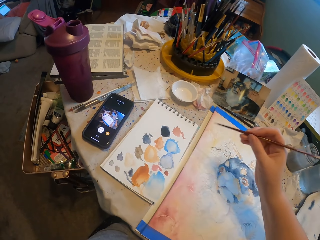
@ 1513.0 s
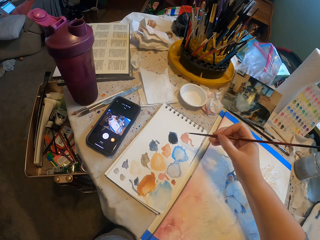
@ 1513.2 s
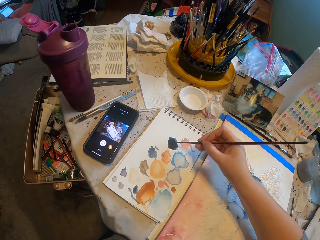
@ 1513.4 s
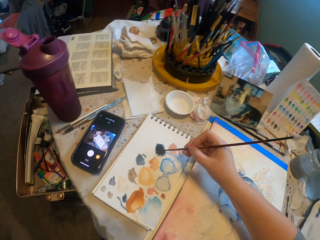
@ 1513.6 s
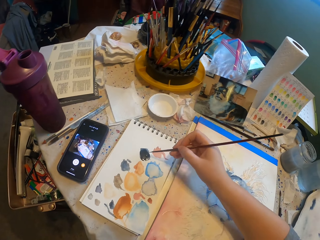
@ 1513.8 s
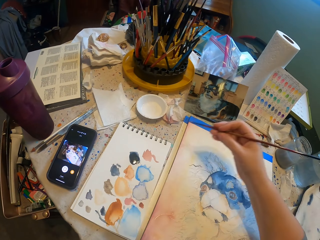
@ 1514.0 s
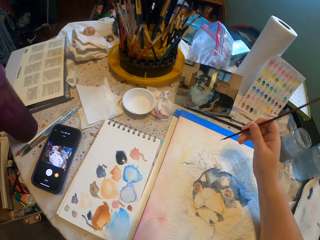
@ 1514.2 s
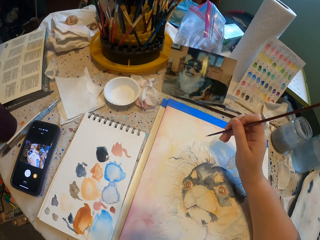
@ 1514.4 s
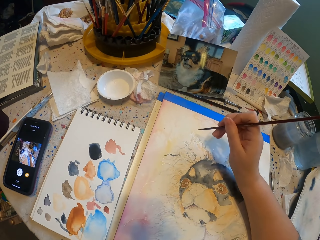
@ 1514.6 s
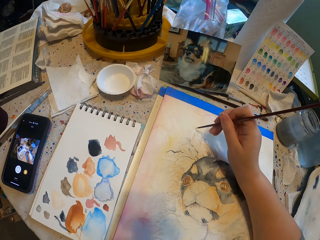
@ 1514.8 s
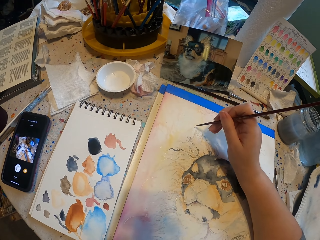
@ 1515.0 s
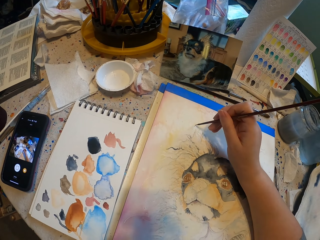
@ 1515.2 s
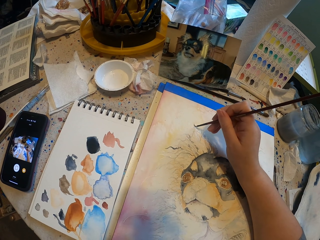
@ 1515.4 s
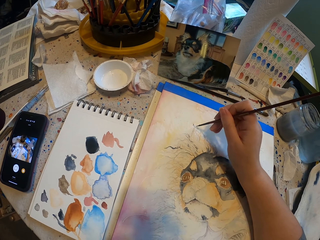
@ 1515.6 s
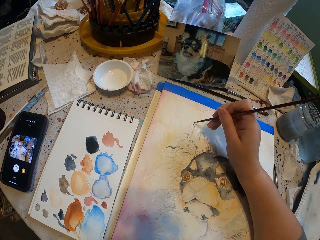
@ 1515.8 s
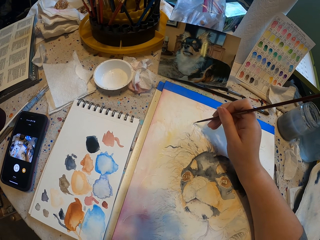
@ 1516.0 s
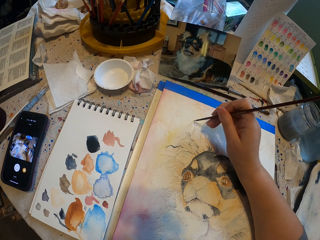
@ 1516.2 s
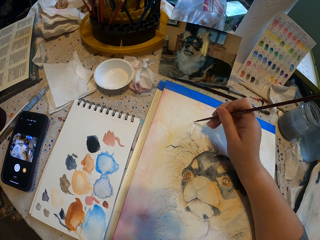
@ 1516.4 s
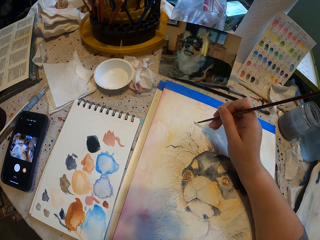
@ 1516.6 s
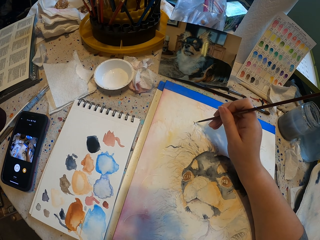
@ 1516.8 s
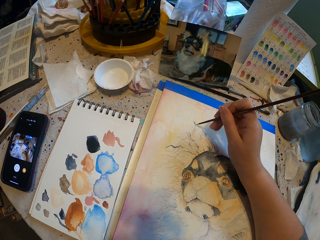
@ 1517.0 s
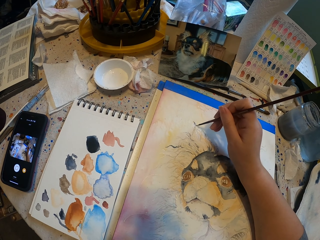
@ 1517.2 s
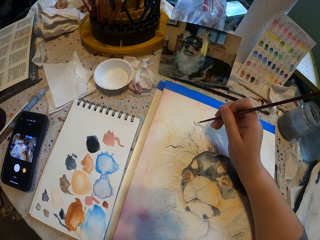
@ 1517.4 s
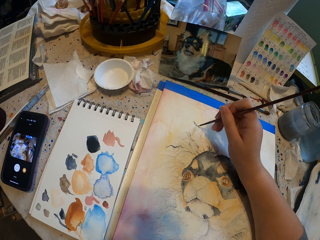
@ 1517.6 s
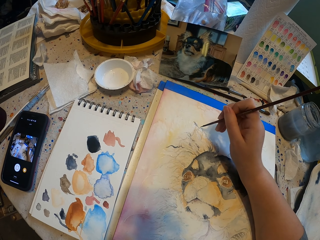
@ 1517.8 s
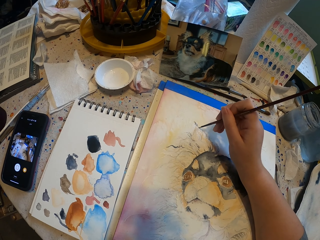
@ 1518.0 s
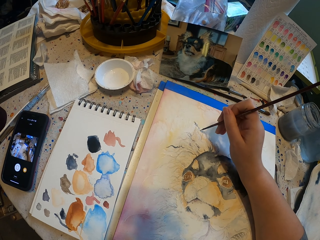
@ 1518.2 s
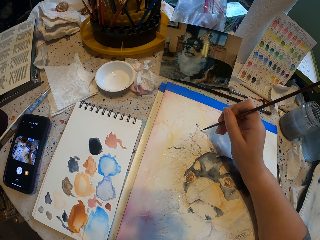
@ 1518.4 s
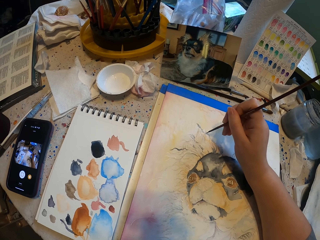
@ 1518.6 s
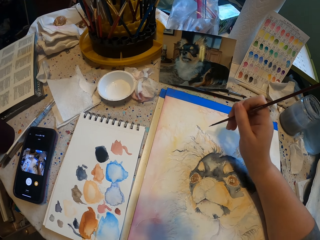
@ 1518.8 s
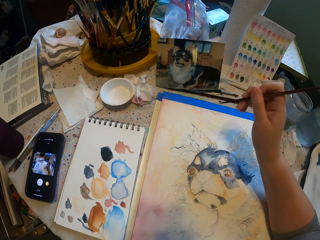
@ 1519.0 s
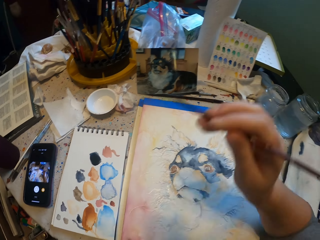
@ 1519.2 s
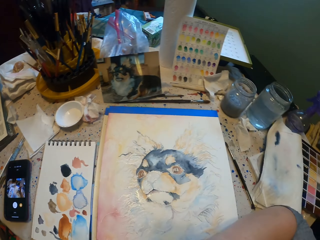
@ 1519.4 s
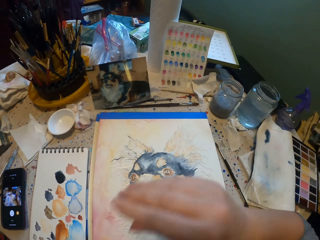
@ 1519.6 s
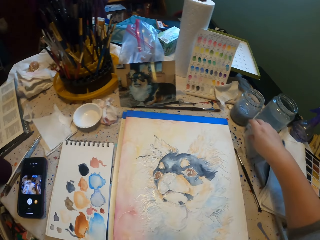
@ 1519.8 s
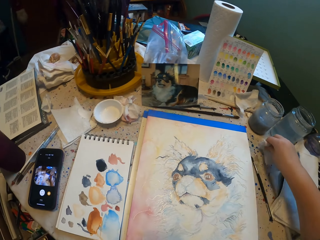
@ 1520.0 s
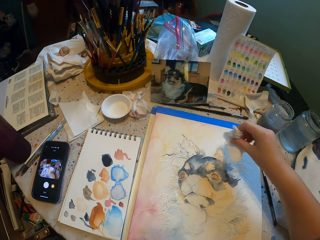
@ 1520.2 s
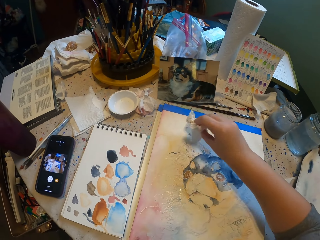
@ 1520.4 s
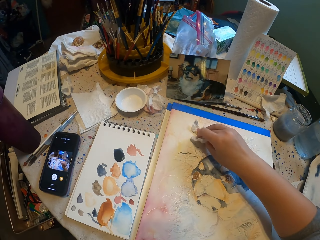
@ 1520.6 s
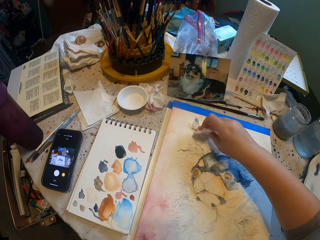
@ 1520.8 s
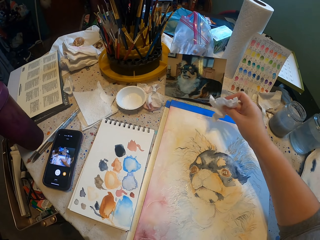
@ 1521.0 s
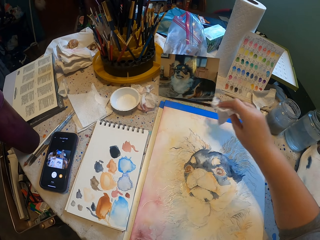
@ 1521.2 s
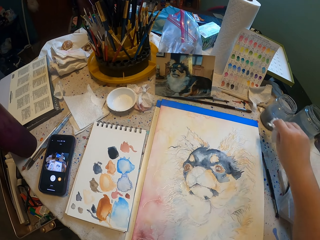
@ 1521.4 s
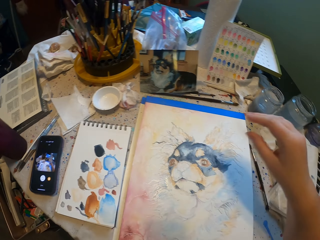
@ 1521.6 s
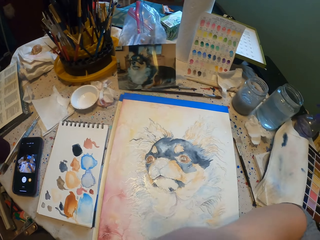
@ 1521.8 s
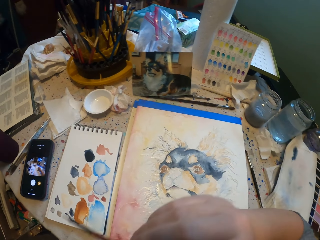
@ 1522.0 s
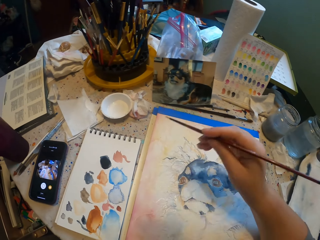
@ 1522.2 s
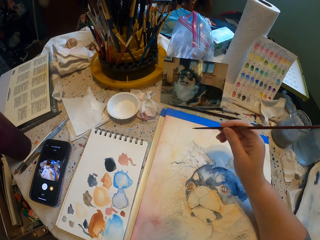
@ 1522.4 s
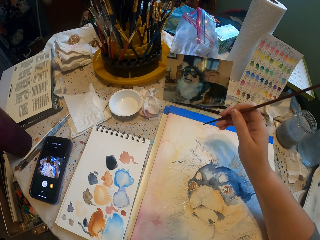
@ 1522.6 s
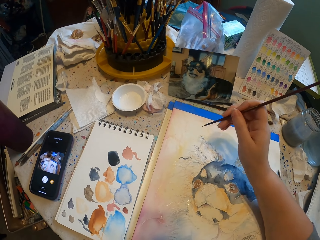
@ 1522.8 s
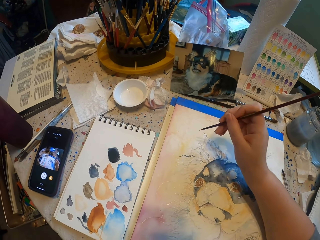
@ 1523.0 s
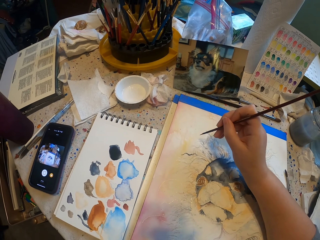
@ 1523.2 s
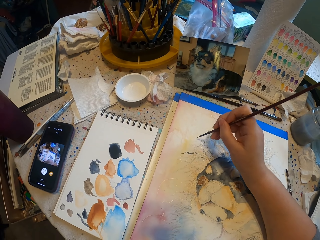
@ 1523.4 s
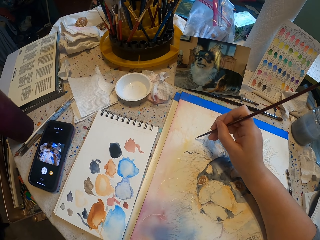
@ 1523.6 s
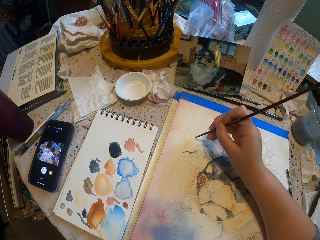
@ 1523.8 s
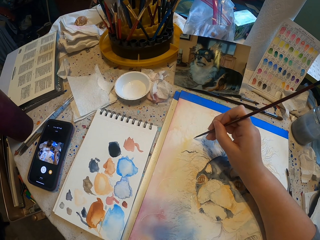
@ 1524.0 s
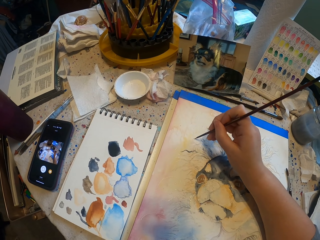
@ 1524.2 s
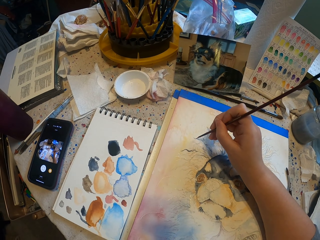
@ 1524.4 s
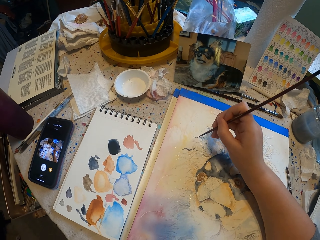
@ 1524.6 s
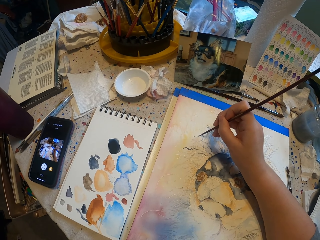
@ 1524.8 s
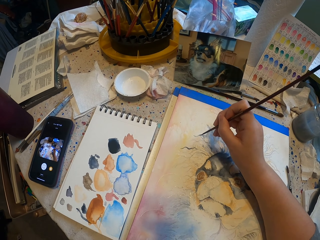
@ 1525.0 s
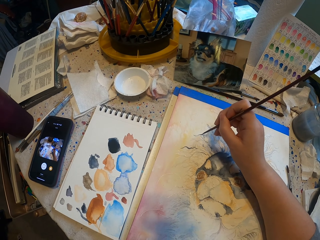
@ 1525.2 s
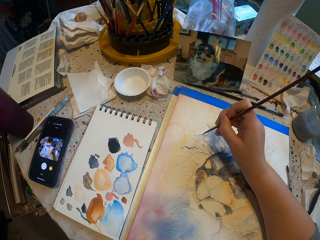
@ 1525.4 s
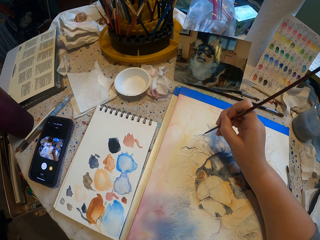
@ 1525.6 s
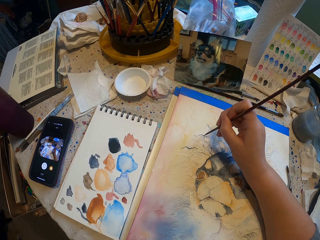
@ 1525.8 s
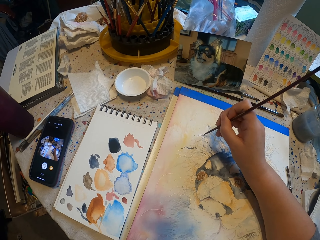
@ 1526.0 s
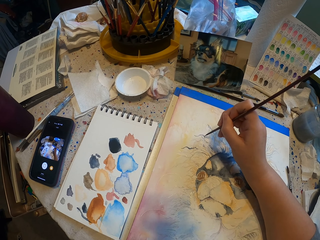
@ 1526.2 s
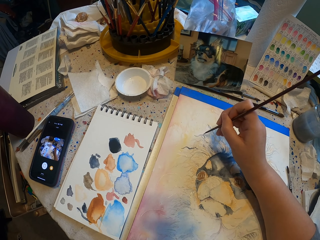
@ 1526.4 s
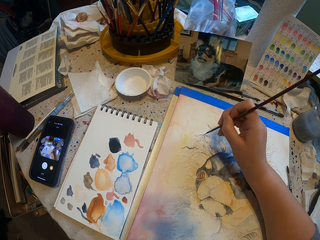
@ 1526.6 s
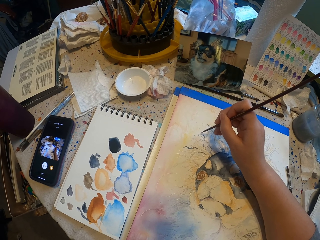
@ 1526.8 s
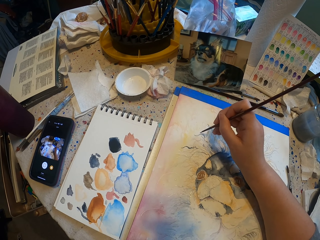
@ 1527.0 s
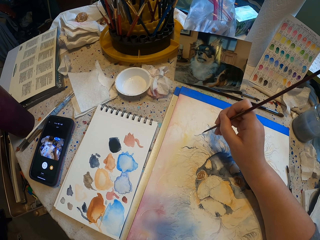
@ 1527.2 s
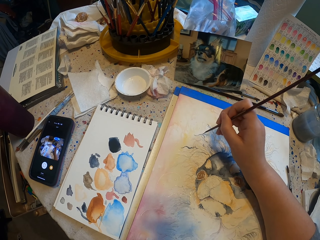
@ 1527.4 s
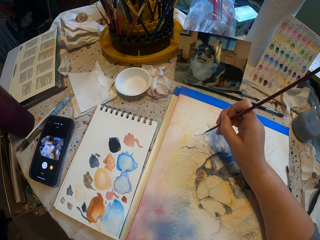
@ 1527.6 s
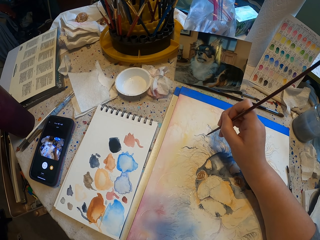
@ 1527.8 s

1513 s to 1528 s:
The camera wearer picks paint with a paint brush. They rub the paint brush on the book. They paint the decoration or art with the paint brush. They hold the brush with the left hand. They pick the wipe paper. They remove the excess paint from the art. They put the wipe paper on the table. They hold the brush. They paint the decoration with the paint brush.

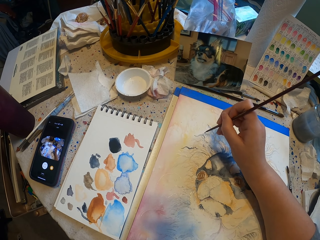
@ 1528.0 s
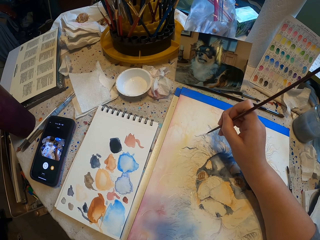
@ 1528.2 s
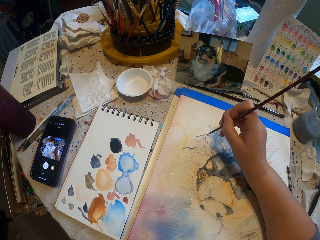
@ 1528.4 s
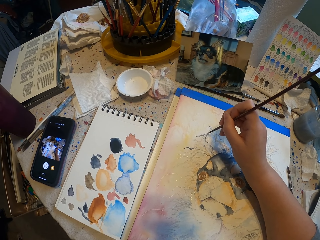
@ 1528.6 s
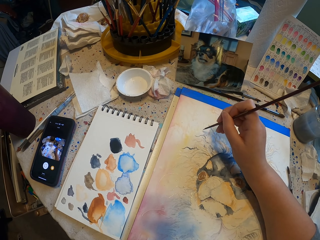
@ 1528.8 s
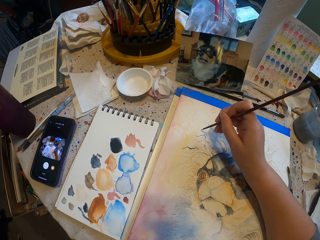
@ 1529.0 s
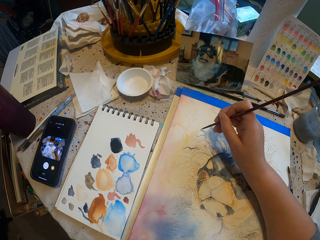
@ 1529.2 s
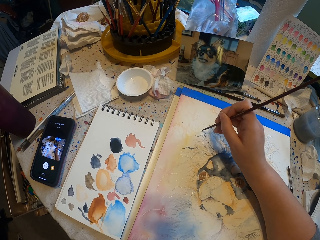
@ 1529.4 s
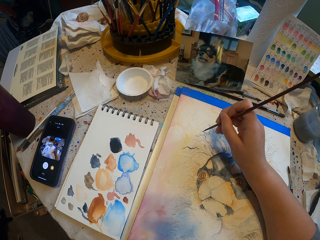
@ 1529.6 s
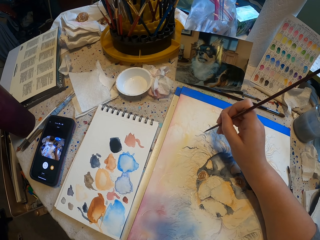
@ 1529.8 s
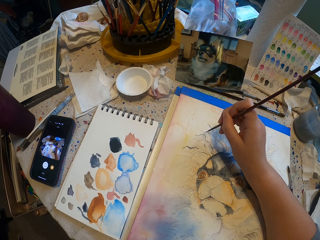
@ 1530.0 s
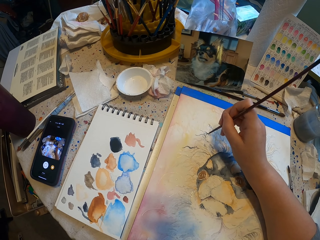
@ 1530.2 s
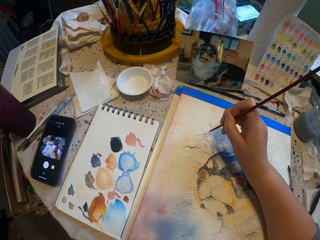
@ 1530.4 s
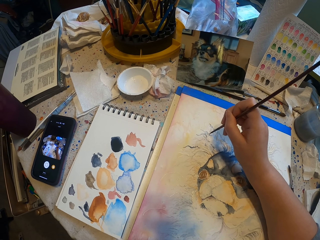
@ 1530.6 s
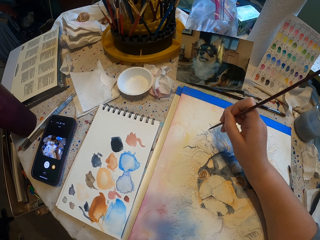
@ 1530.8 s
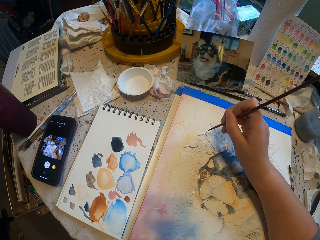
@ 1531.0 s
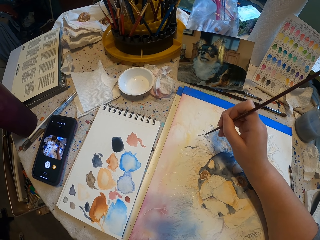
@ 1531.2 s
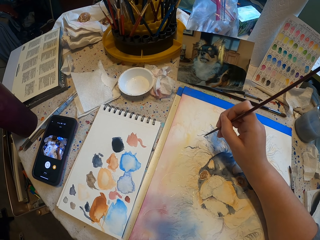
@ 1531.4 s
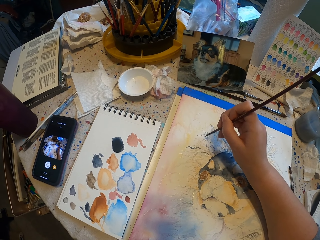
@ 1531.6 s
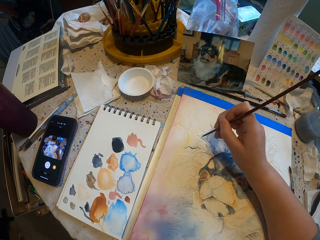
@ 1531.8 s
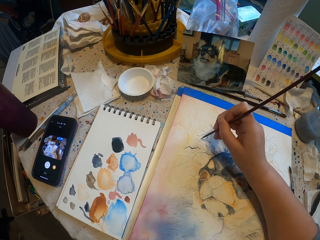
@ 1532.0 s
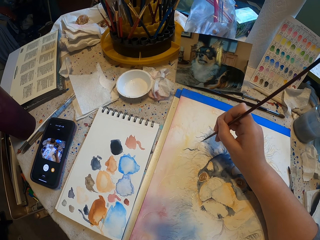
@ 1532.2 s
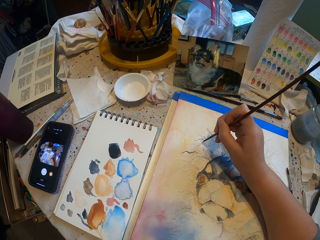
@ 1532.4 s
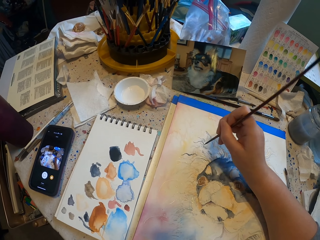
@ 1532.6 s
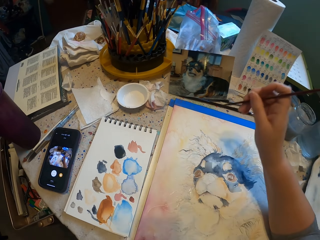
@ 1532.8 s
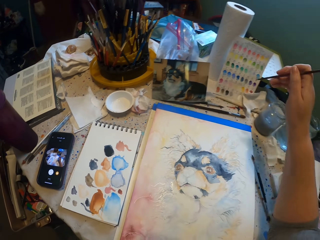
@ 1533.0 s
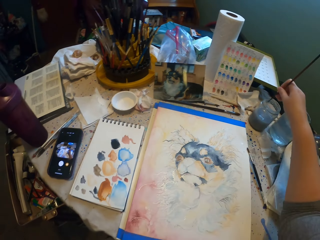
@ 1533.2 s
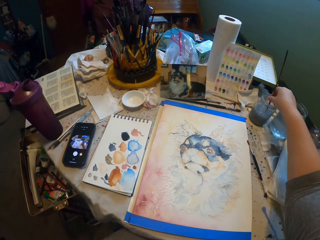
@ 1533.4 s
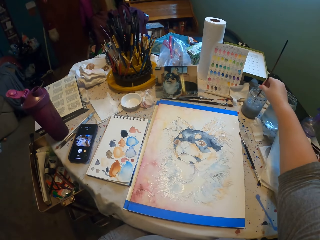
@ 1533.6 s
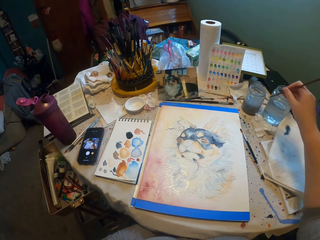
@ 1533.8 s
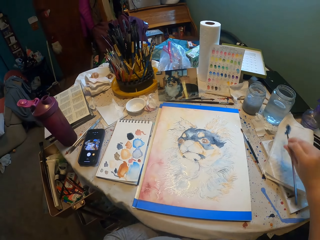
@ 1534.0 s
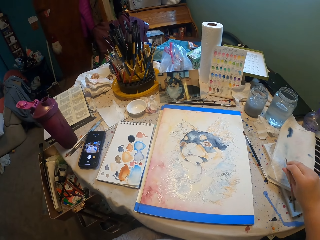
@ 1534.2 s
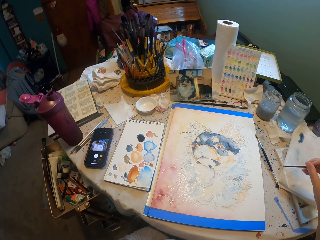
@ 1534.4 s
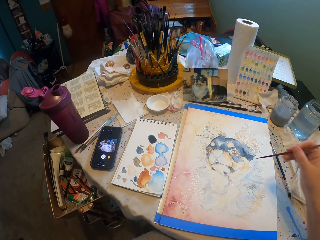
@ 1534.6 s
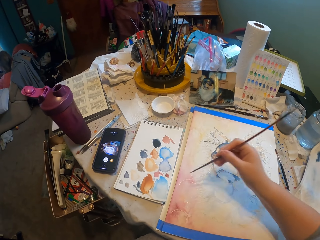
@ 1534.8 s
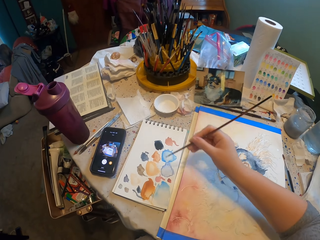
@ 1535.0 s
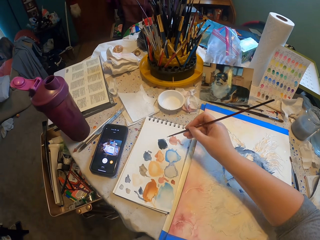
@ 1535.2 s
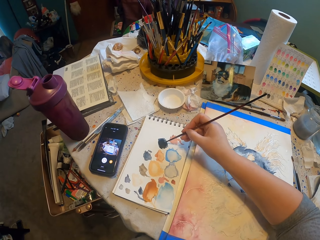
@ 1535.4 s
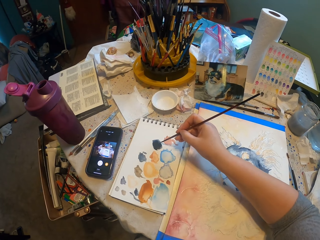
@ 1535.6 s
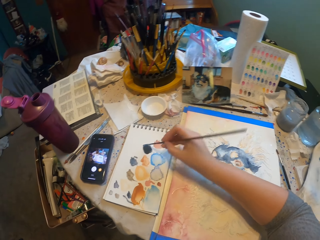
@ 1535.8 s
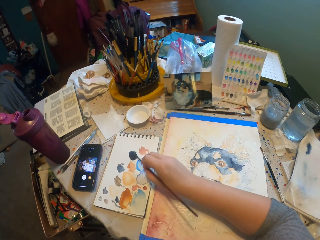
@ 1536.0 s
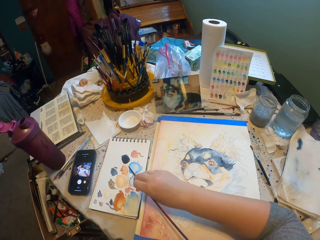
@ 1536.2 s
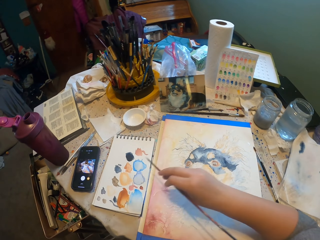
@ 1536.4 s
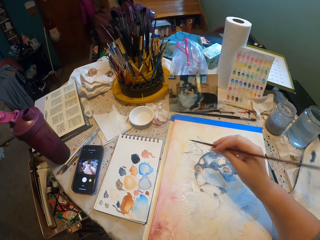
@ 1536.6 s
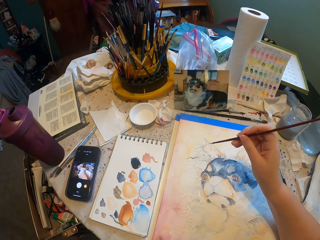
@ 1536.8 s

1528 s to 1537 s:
The camera wearer dips the paint brush in the water. They rub the brush on the paper. They pick paint with the paint brush and rub the brush on the book.
